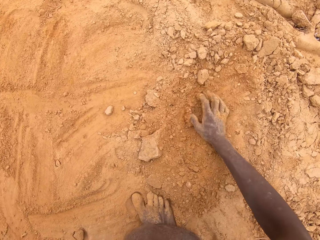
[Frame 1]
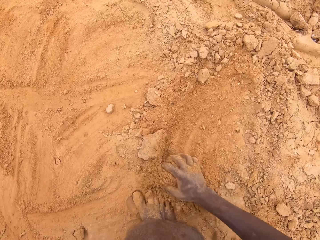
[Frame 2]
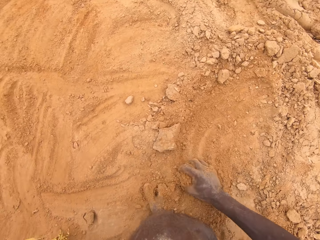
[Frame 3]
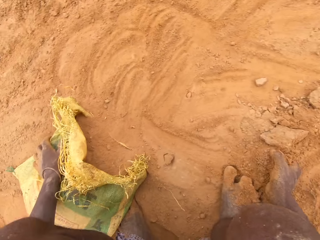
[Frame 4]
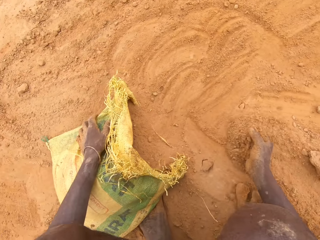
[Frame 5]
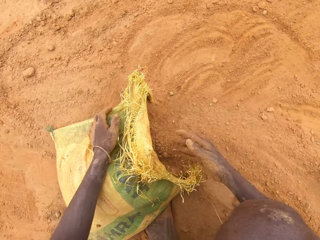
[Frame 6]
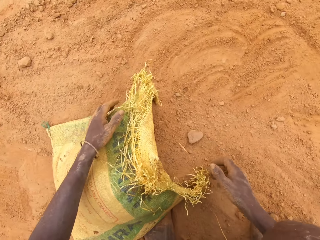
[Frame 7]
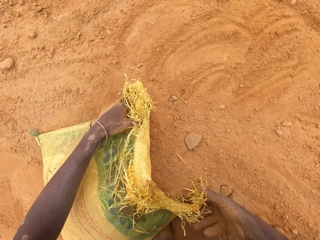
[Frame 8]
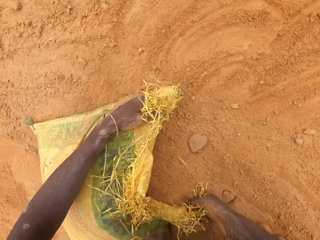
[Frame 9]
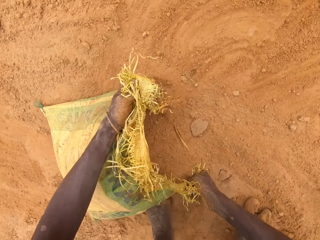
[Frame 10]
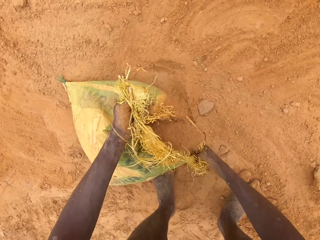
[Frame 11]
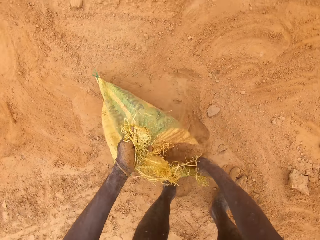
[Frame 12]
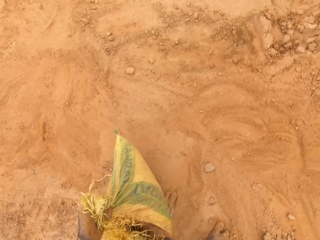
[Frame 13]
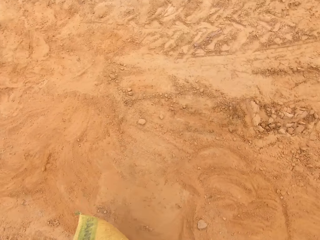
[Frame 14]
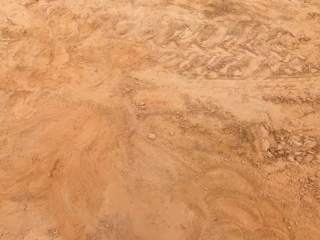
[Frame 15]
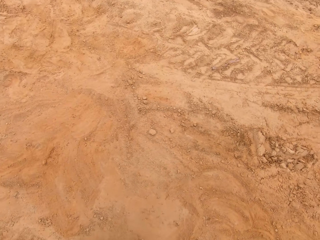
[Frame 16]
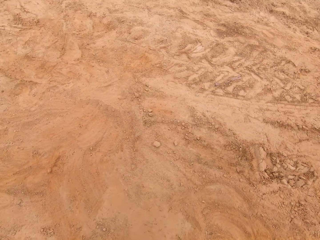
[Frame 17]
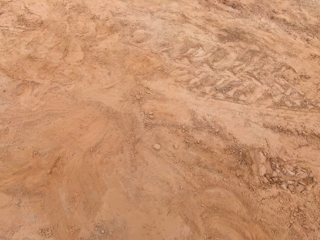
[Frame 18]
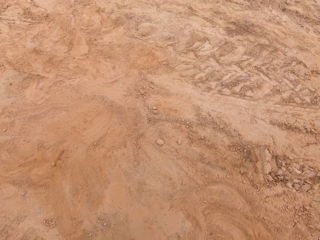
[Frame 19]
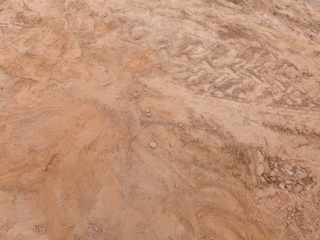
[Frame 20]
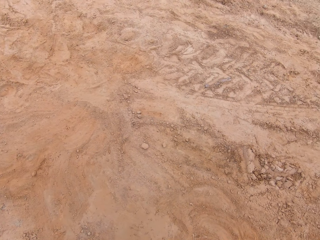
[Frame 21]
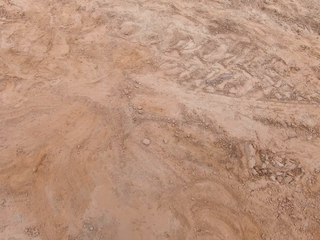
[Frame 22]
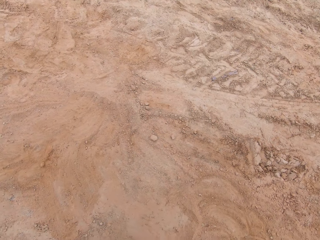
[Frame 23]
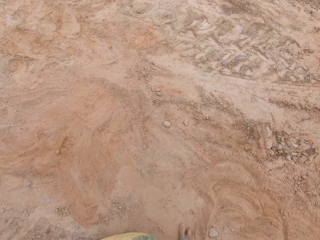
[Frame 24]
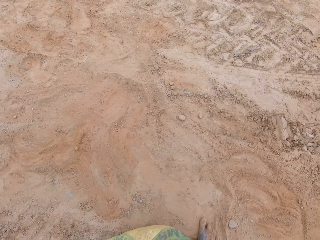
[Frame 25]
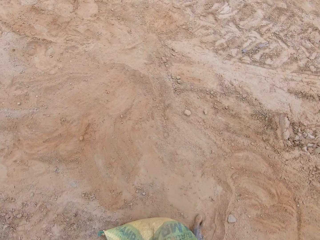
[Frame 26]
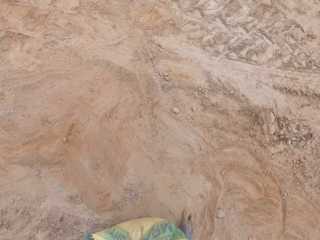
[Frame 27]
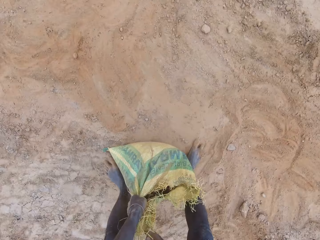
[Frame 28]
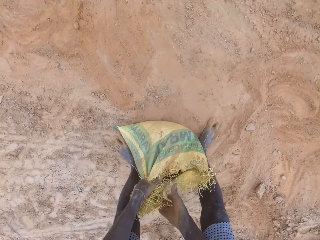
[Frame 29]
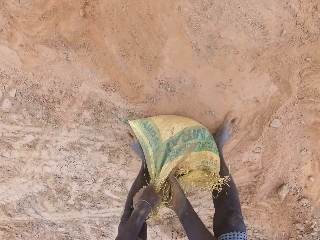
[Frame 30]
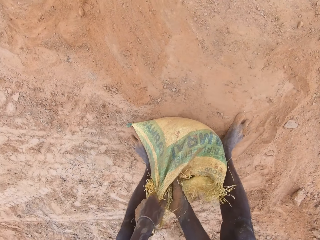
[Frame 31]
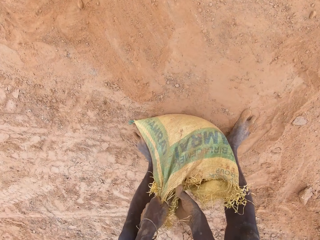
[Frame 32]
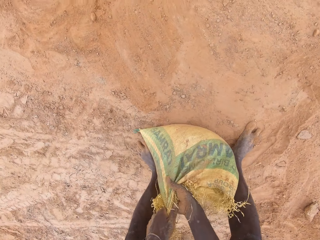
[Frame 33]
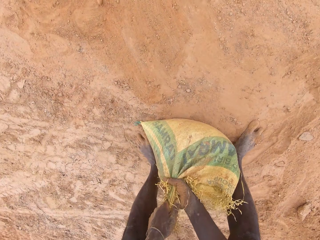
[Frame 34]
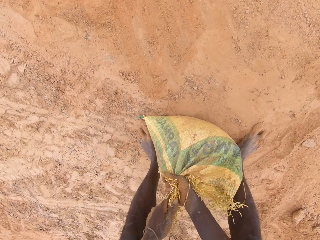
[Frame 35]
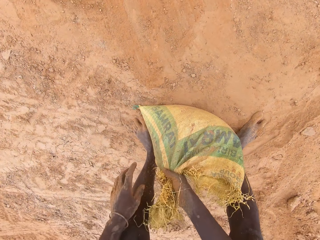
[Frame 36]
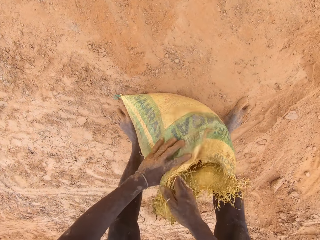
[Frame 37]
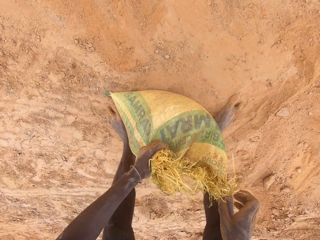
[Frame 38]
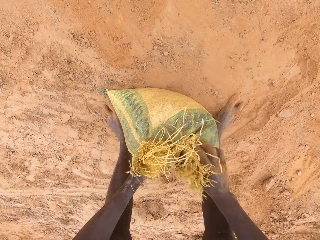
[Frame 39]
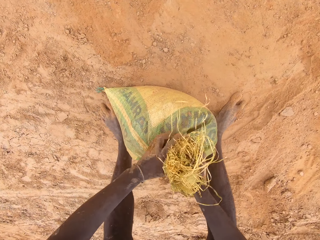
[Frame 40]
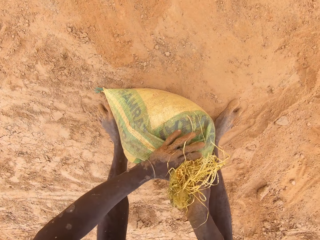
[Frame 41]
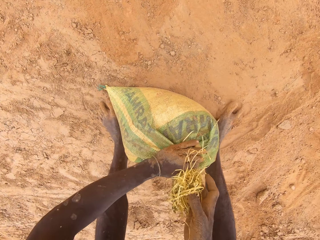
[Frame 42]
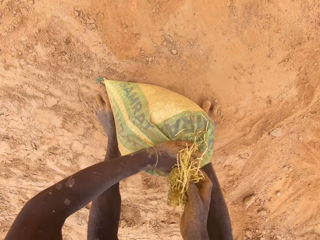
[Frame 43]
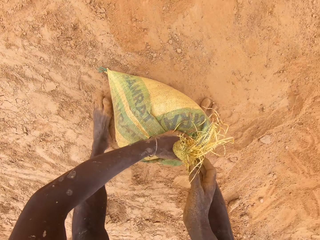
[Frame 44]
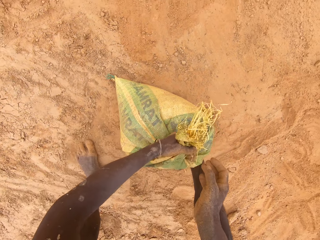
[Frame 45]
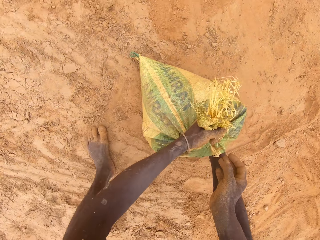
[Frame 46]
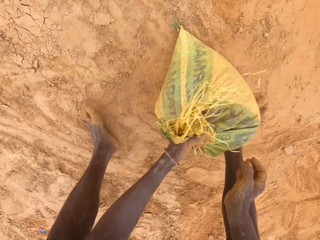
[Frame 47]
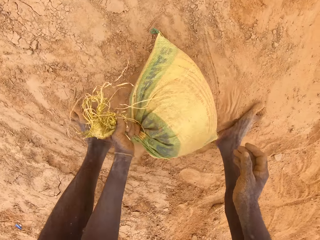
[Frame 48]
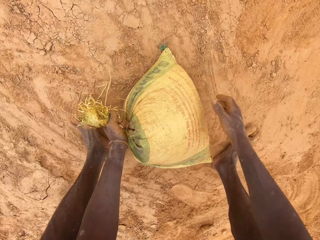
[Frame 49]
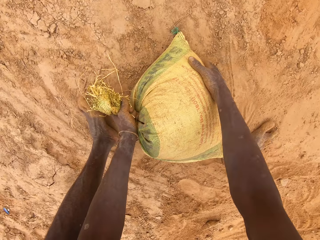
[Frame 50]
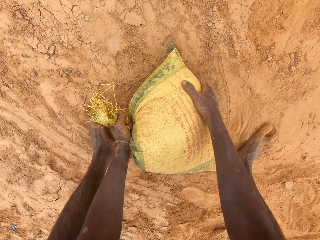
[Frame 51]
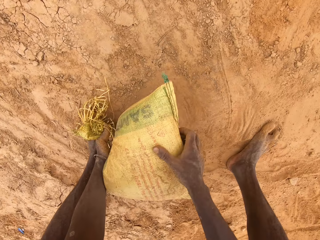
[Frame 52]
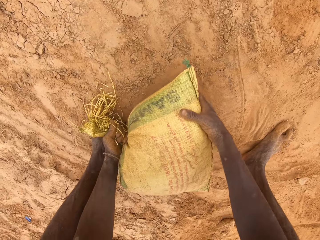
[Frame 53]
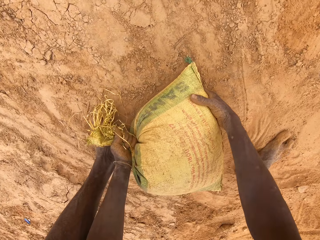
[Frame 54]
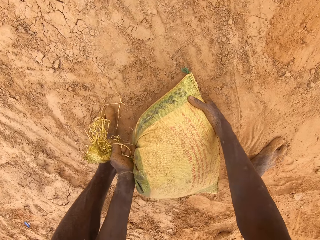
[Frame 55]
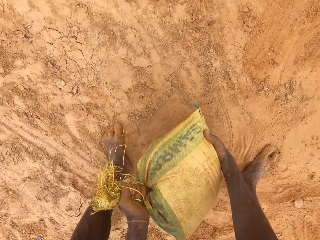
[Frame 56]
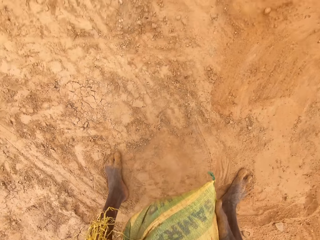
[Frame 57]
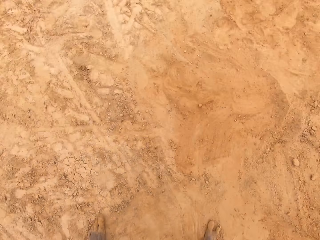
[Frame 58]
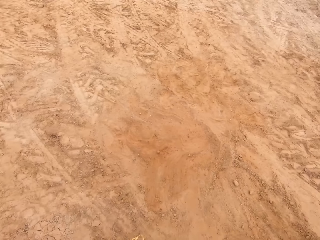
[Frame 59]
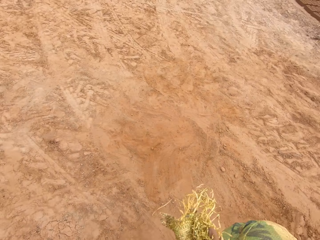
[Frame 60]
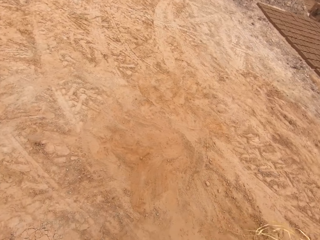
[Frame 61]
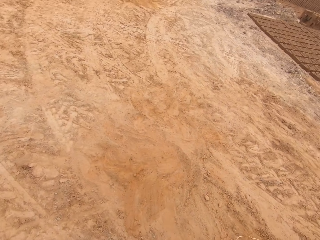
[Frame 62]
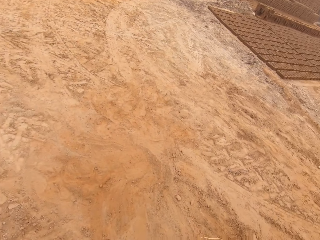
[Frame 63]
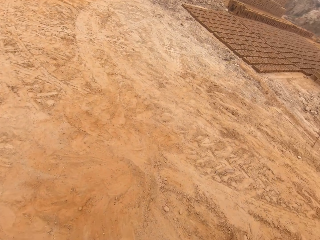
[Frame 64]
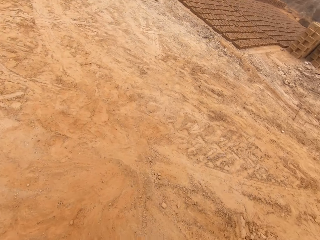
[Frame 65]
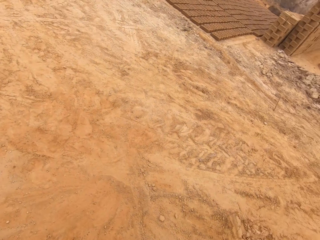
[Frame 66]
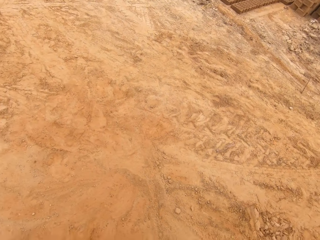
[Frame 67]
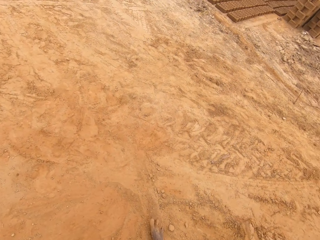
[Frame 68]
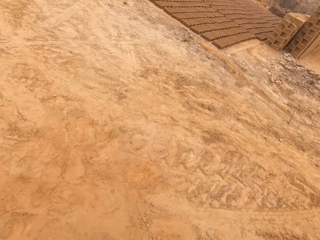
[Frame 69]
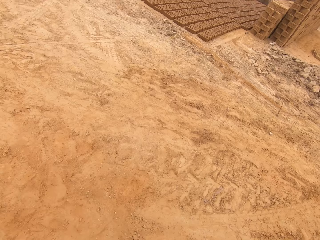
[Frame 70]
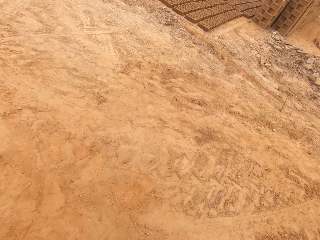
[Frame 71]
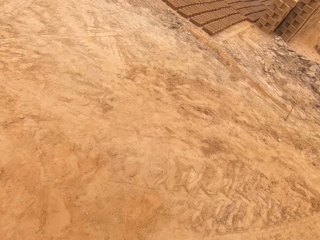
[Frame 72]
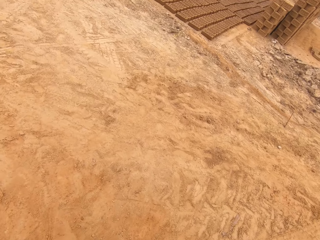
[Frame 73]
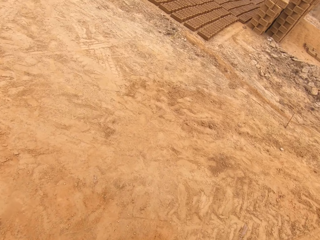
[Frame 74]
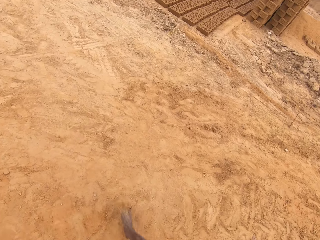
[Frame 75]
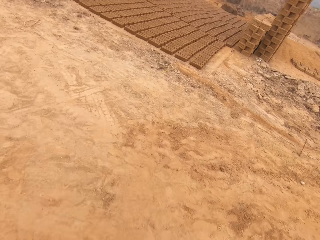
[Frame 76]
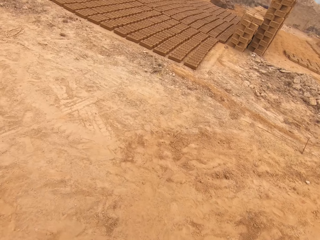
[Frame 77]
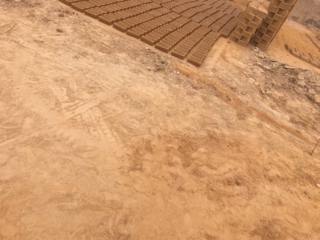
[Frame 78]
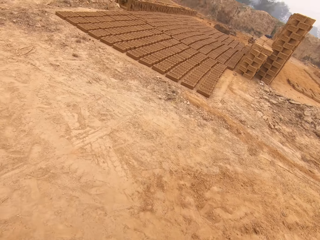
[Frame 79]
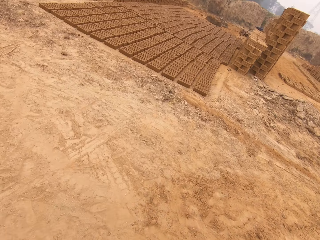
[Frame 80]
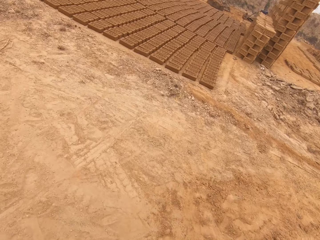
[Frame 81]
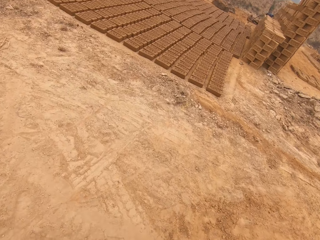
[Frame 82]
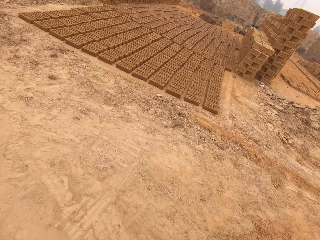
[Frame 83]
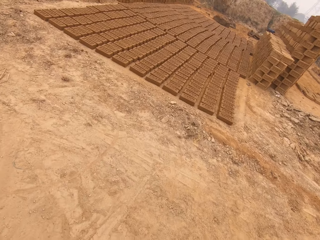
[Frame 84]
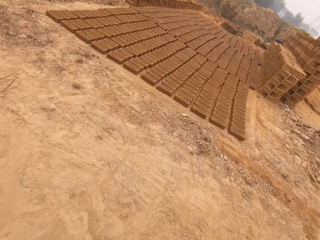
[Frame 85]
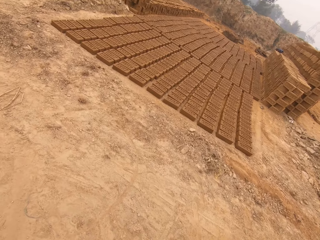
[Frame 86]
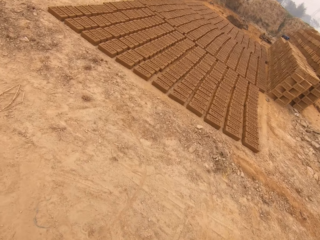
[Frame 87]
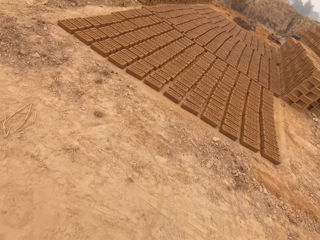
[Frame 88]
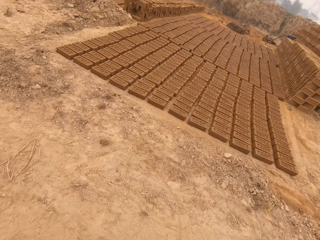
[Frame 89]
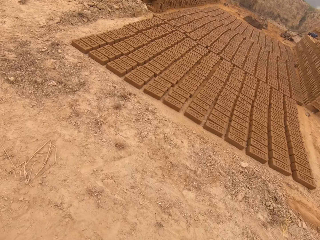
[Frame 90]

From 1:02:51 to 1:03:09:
The camera wearer carries the sack. They fold the sack. They carry the sack. They walk around.

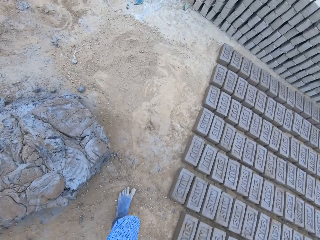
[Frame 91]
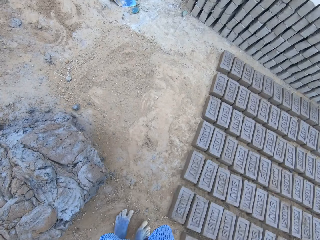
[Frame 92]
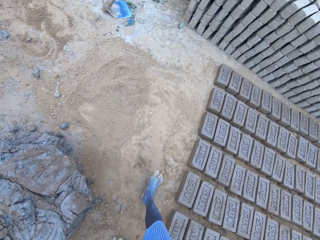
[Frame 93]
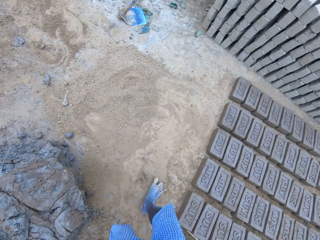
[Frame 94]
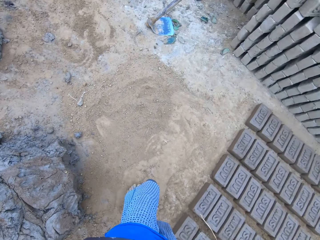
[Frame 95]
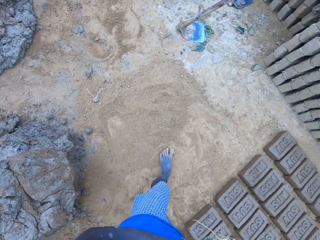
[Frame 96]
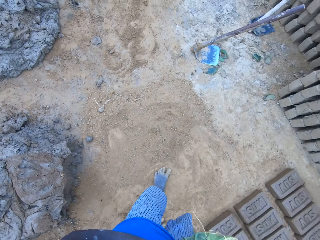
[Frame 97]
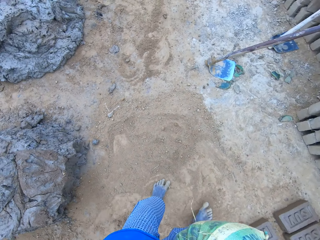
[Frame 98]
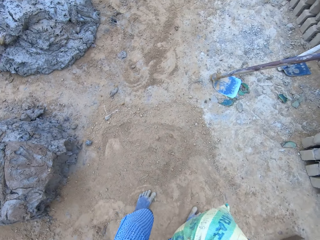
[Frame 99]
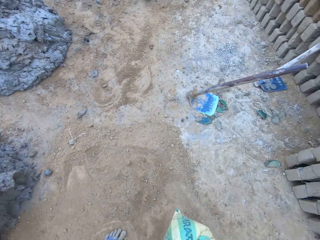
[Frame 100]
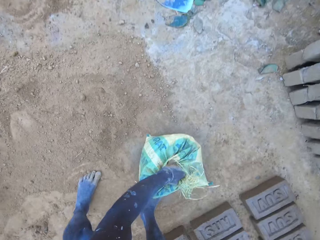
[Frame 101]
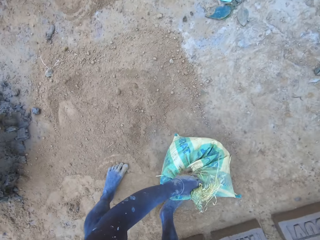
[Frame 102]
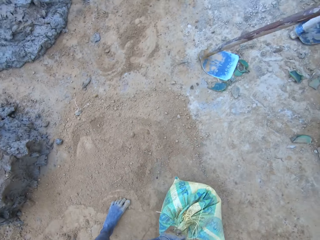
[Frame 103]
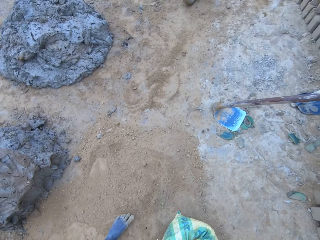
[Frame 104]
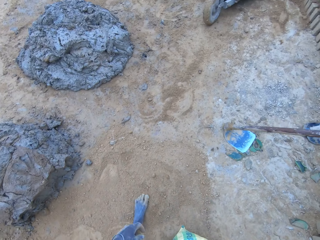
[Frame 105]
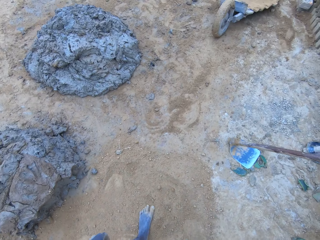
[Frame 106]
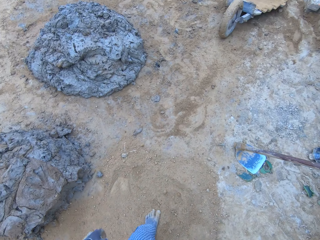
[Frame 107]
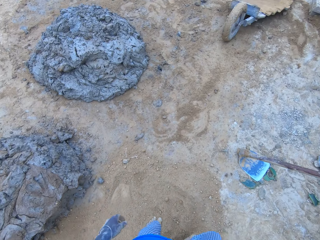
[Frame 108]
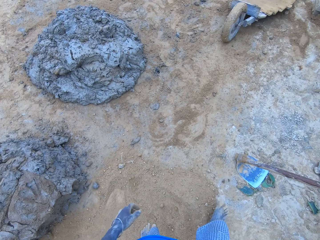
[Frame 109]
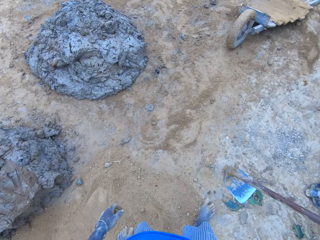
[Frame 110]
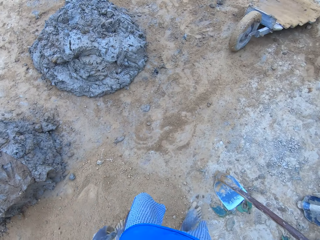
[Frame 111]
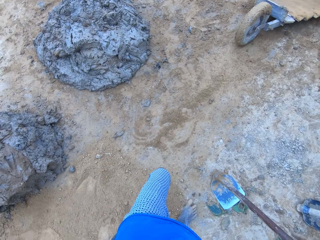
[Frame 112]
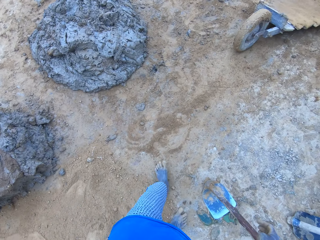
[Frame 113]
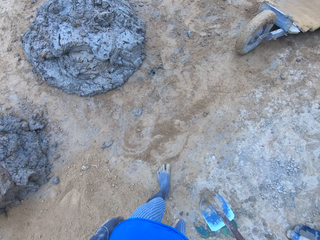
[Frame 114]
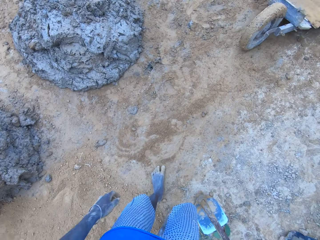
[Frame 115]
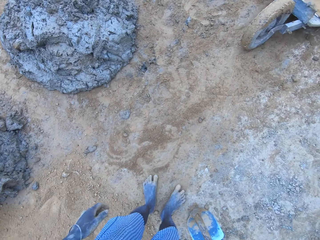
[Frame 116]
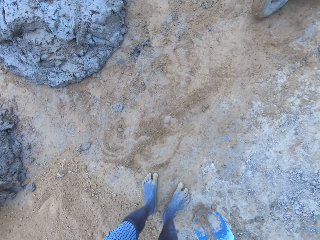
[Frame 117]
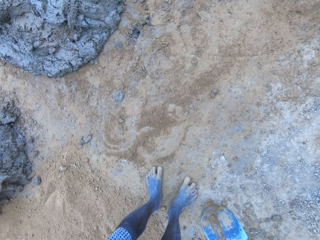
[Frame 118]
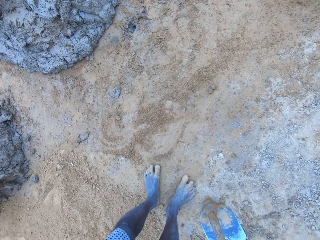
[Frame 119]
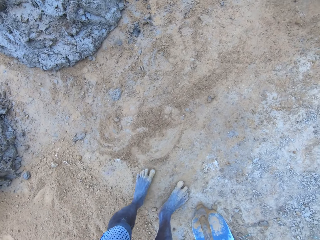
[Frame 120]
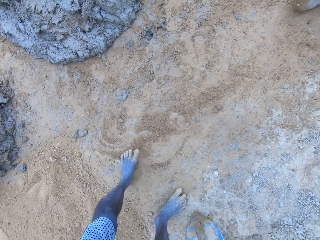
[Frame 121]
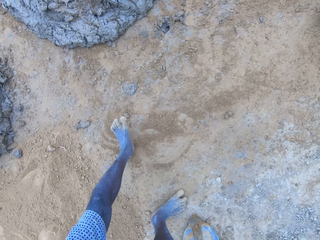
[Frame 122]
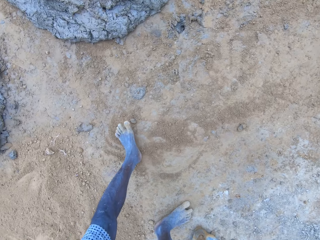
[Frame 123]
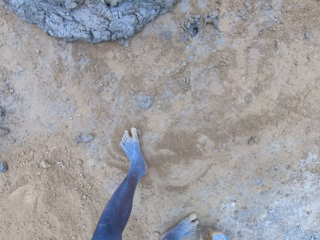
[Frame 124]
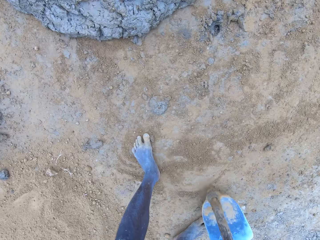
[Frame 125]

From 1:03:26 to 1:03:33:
The camera wearer drops the sack. They hold the hoe.
